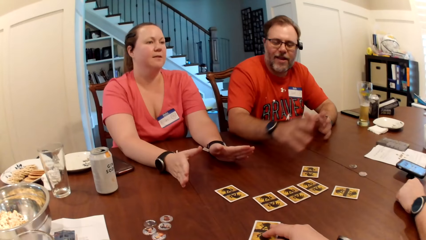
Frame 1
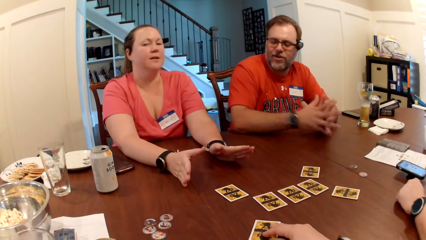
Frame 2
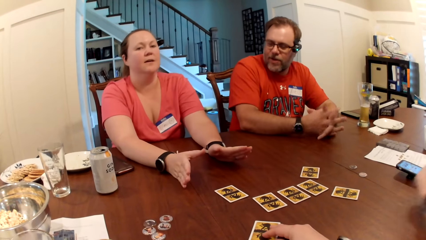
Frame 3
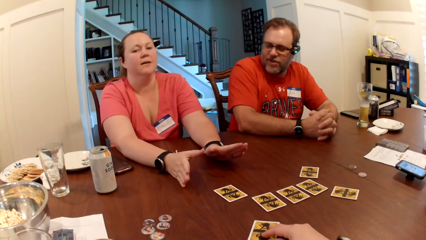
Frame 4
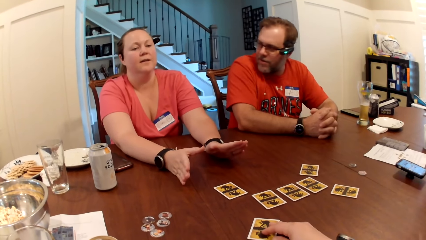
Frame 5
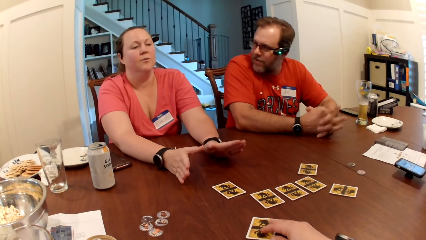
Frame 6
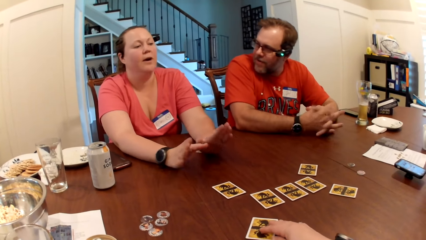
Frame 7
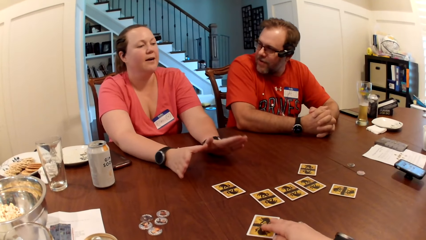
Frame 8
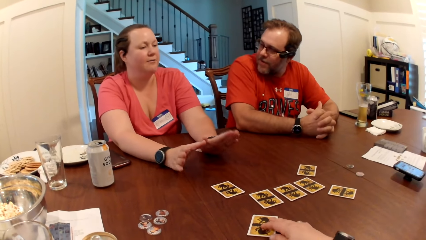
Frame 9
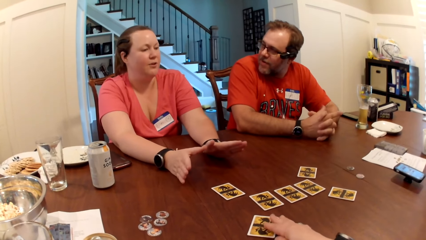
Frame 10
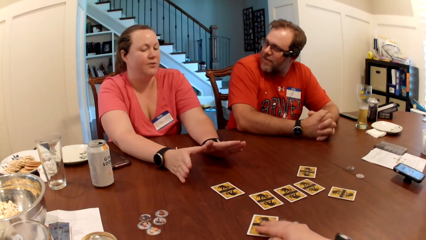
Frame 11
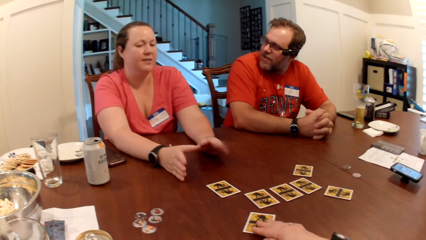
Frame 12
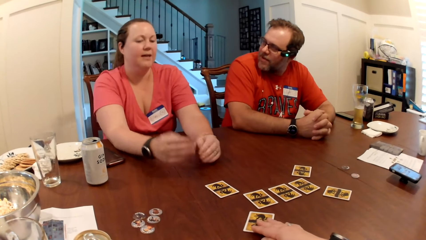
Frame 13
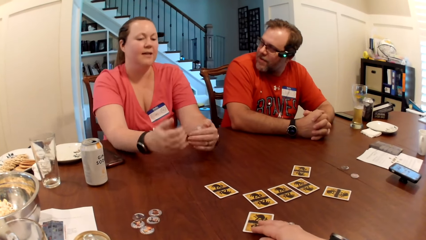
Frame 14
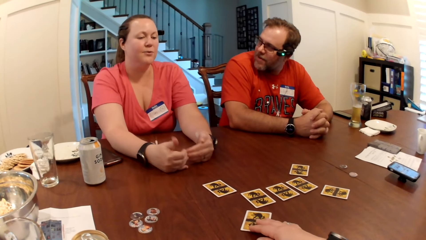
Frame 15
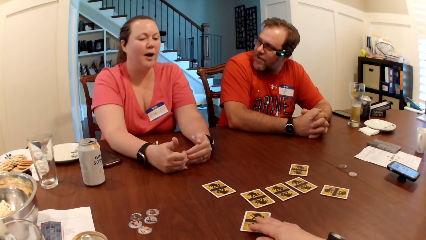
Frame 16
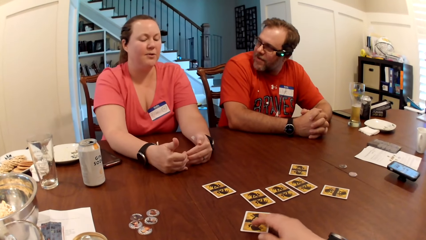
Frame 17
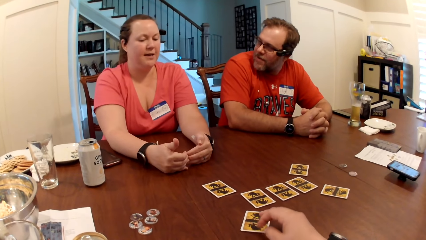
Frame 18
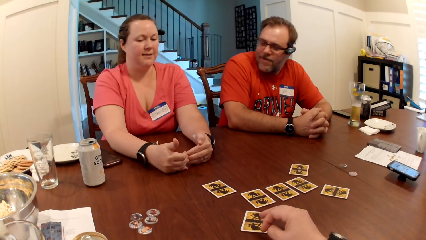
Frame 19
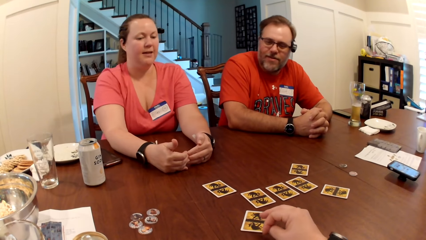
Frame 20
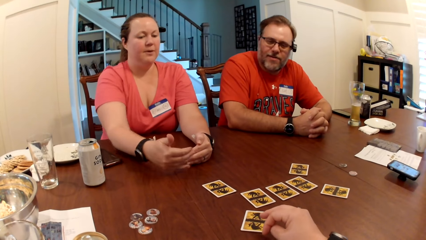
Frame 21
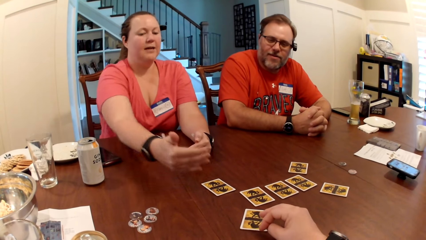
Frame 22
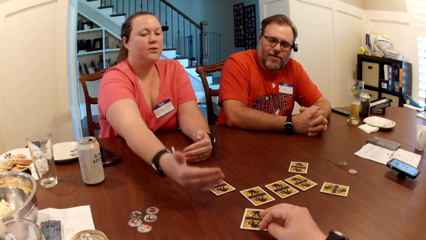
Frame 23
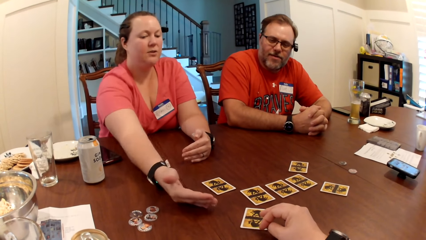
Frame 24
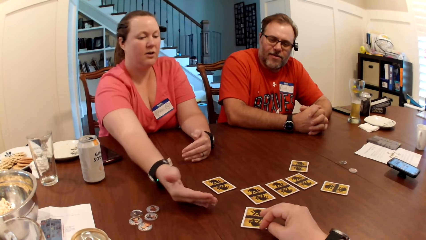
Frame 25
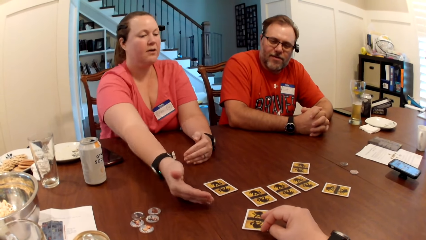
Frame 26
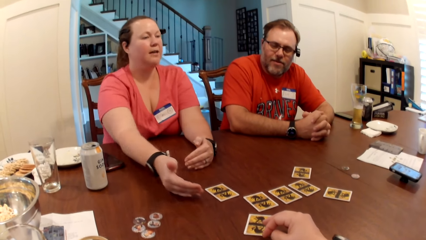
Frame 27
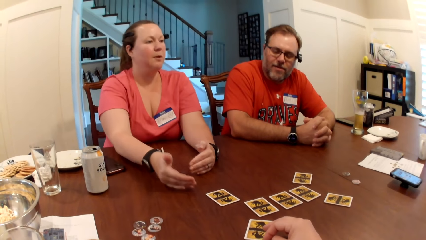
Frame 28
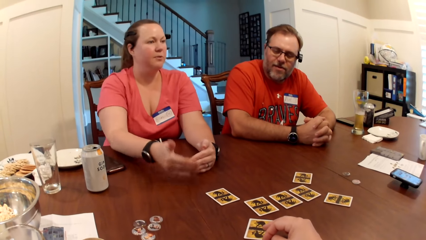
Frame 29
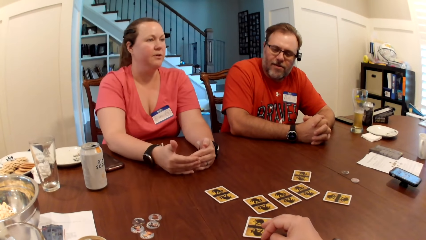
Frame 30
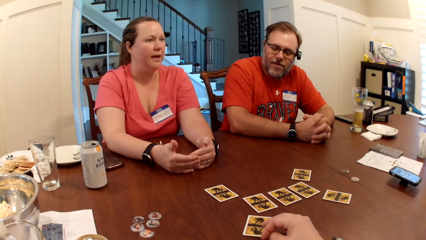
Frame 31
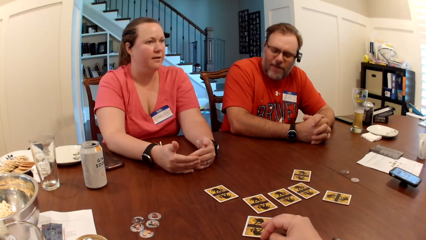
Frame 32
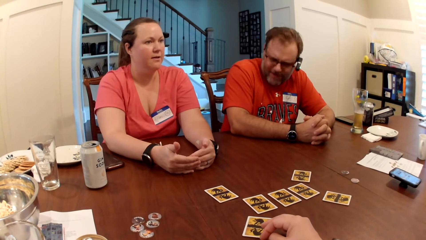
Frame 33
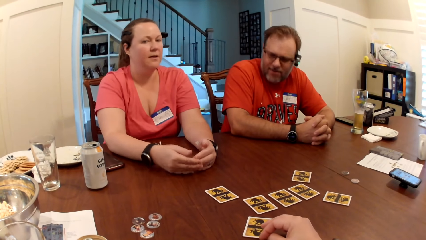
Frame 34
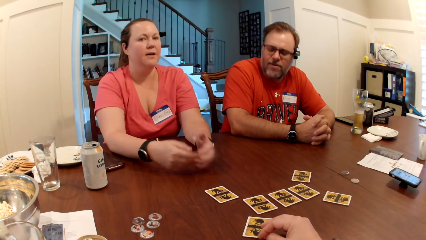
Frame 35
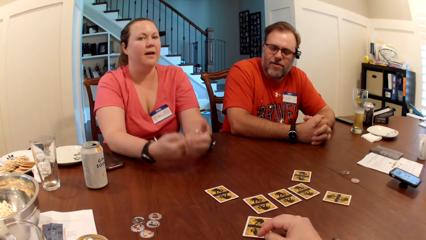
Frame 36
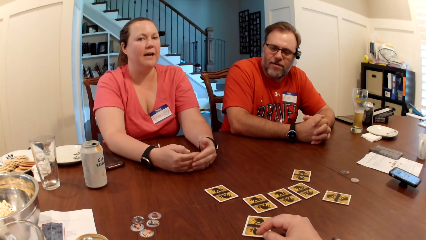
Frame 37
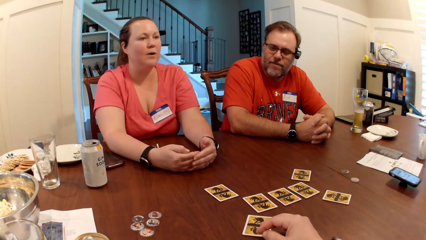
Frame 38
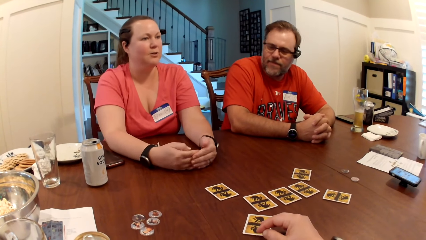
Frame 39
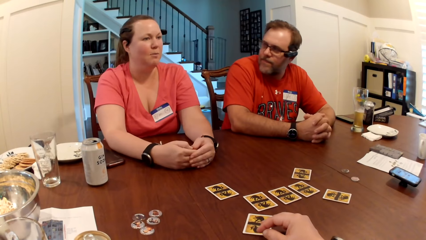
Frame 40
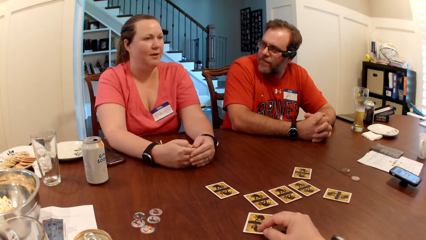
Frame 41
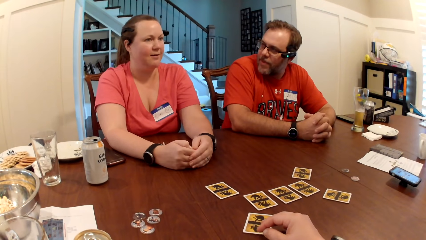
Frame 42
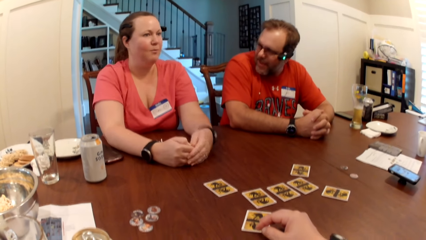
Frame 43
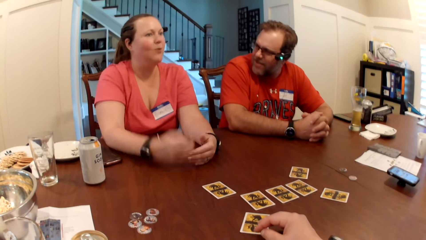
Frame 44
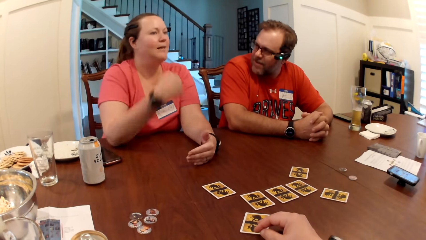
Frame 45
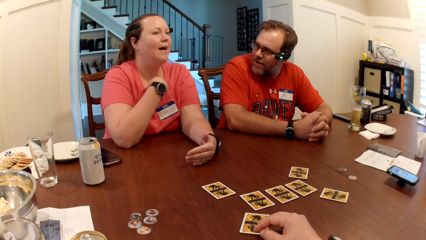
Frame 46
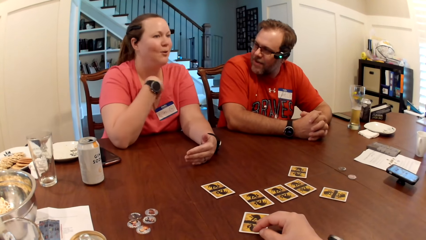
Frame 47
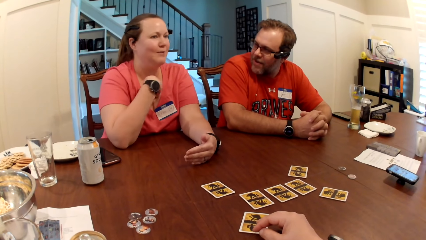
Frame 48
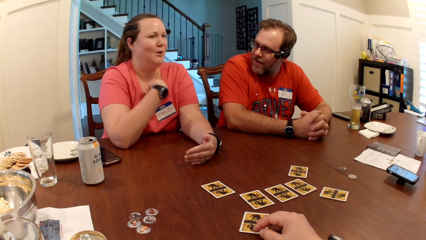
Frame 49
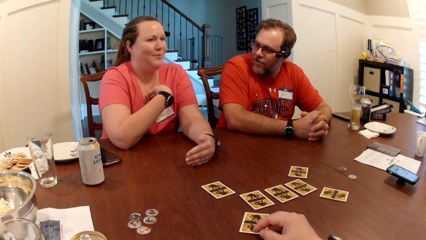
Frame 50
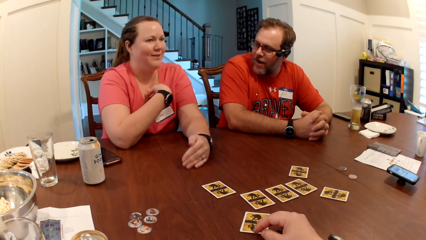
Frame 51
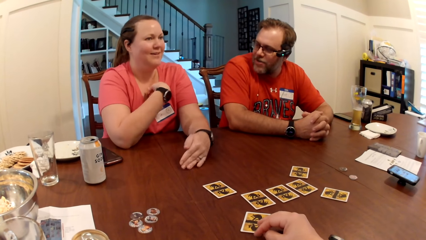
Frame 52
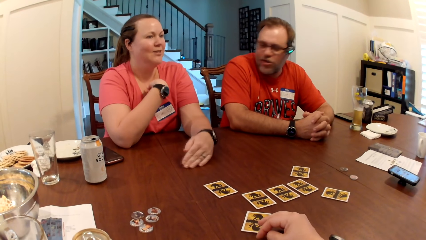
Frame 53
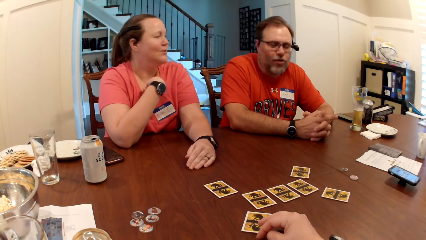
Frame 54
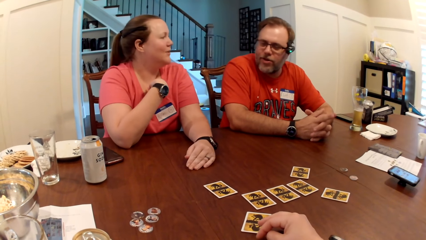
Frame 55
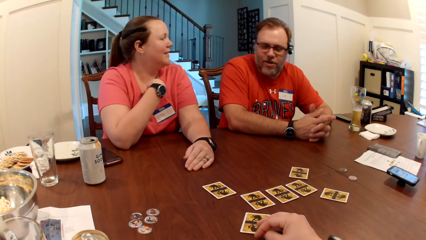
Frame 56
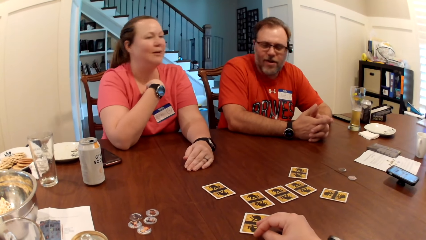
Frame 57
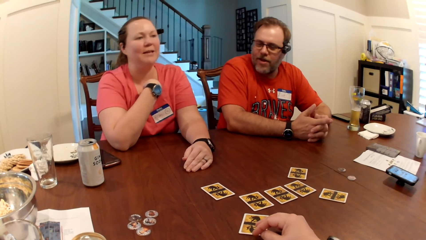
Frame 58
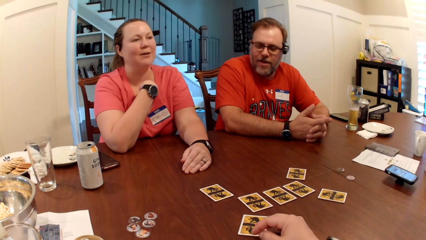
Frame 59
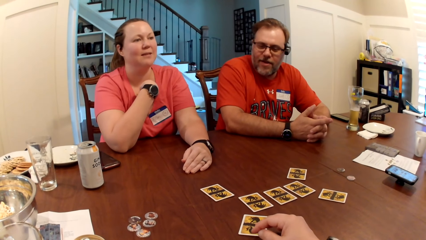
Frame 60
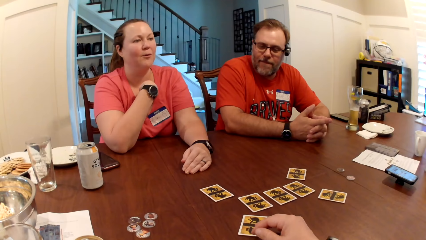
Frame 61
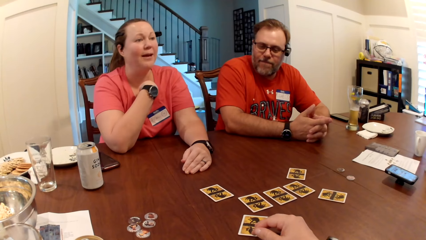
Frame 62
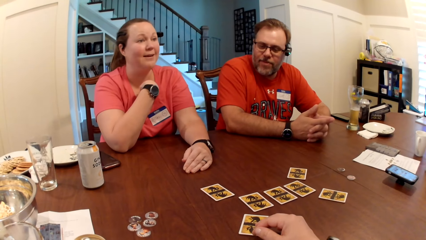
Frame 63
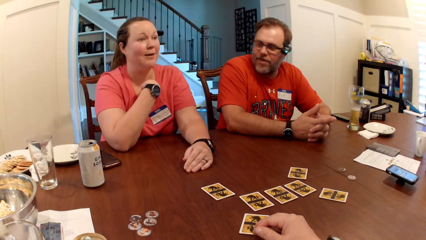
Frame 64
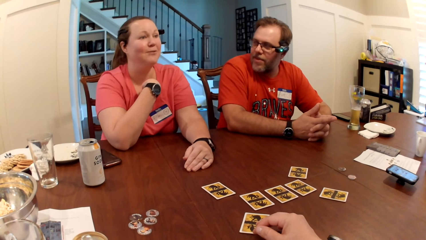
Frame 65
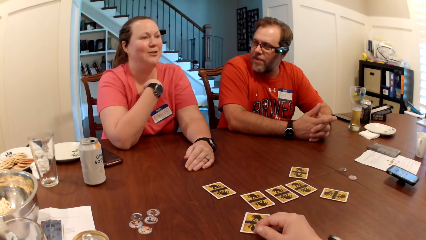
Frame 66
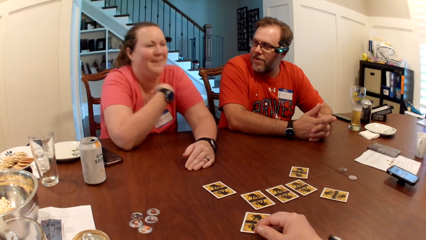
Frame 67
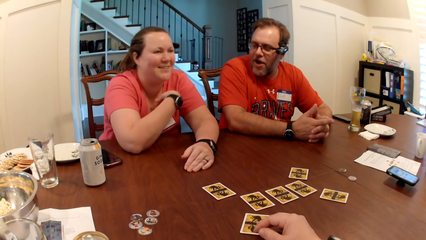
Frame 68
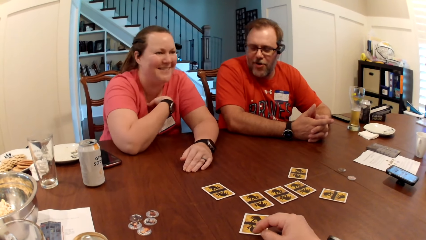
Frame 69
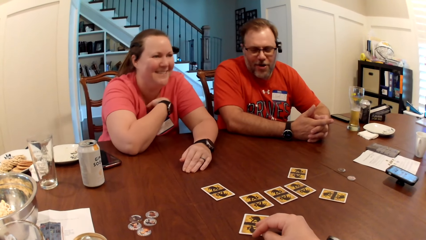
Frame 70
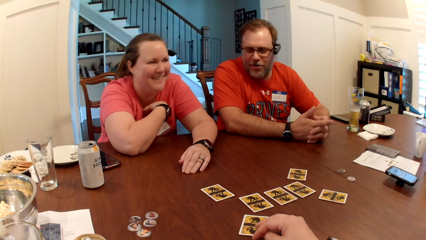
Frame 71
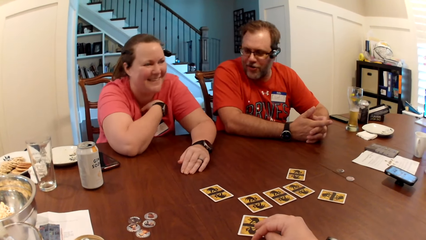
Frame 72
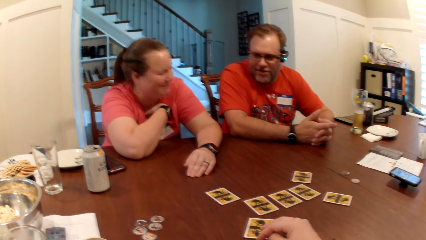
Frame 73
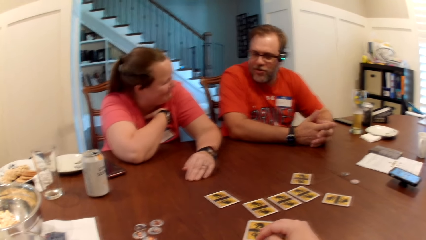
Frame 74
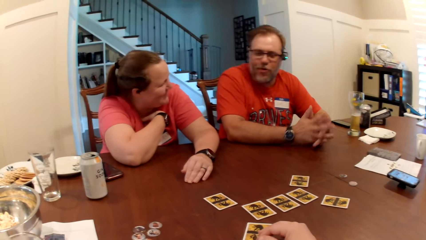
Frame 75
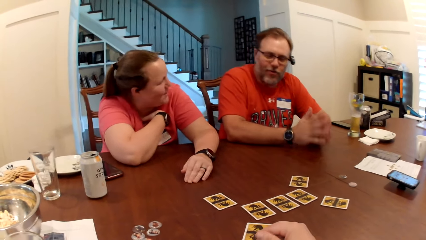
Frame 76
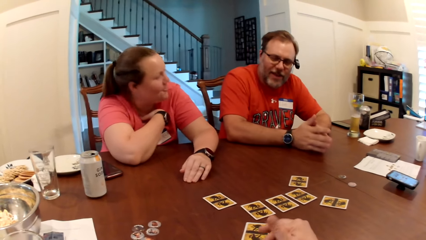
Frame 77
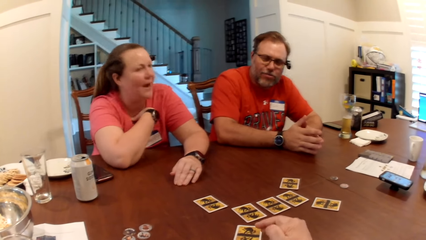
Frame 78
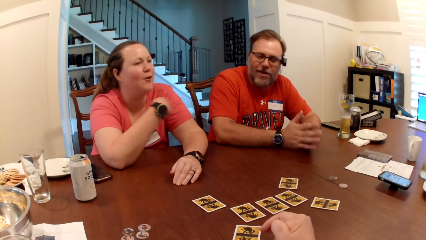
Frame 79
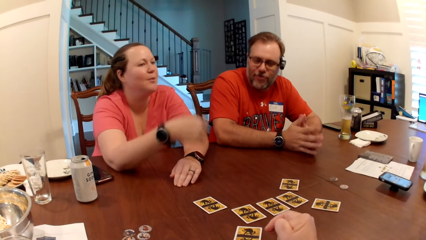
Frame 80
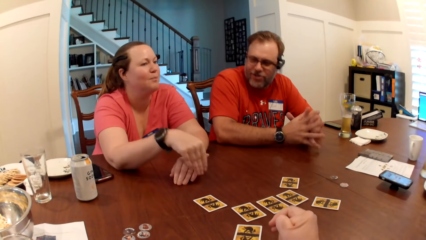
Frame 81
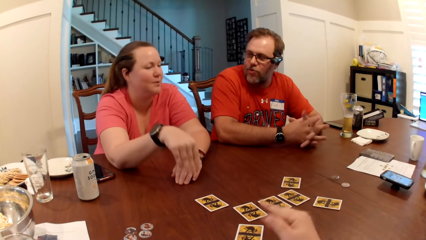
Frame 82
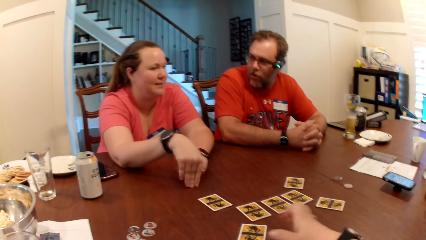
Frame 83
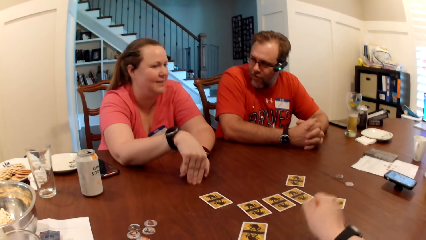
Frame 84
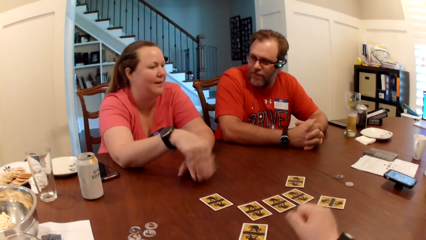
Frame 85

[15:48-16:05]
The camera wearer converses with a woman and a man.
